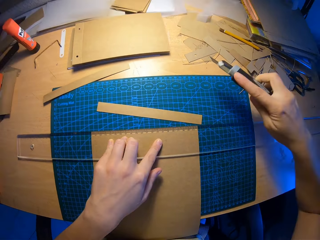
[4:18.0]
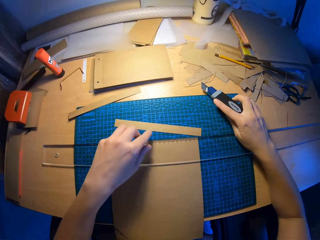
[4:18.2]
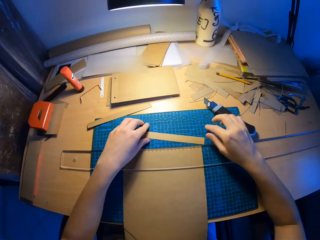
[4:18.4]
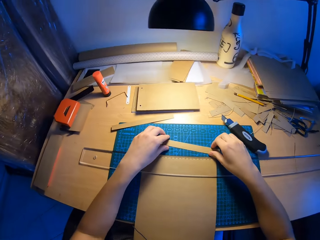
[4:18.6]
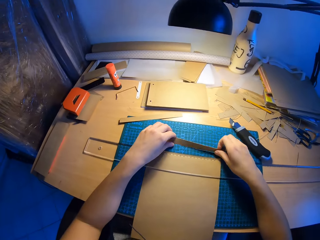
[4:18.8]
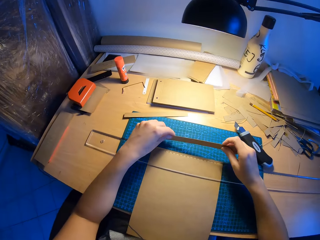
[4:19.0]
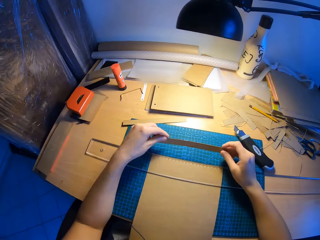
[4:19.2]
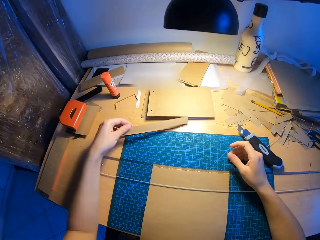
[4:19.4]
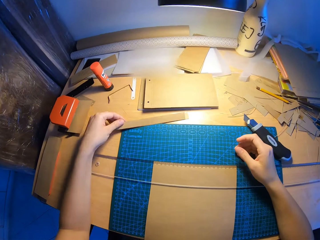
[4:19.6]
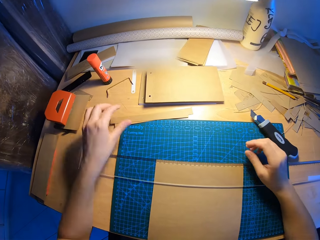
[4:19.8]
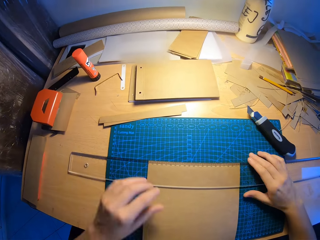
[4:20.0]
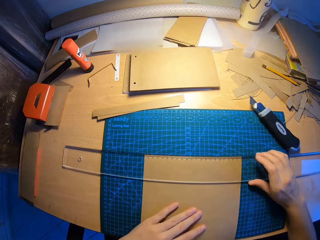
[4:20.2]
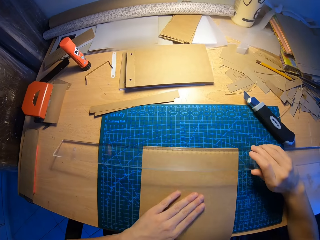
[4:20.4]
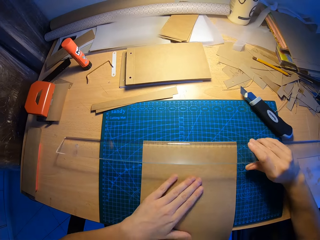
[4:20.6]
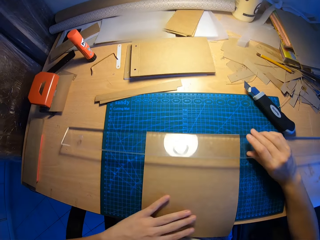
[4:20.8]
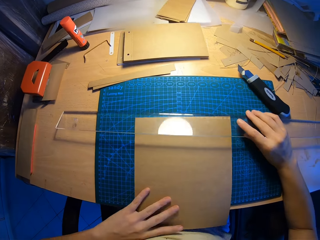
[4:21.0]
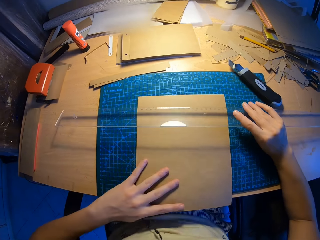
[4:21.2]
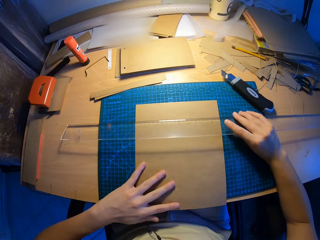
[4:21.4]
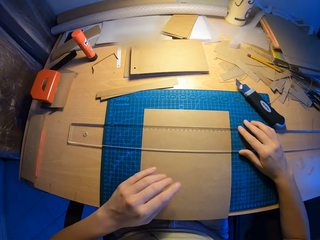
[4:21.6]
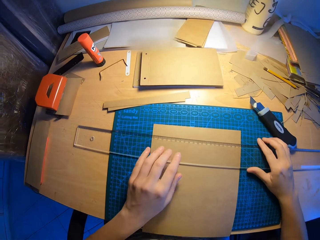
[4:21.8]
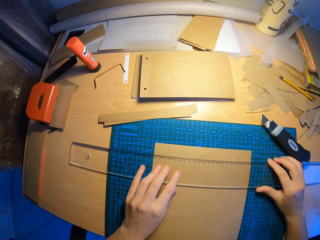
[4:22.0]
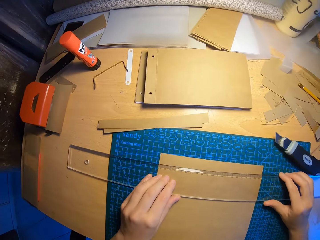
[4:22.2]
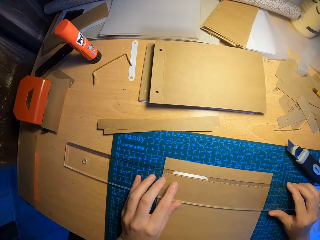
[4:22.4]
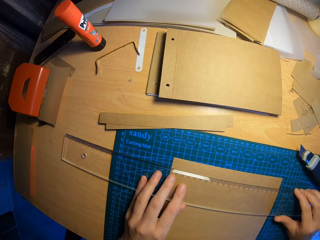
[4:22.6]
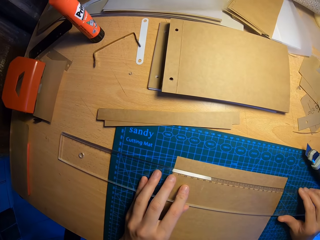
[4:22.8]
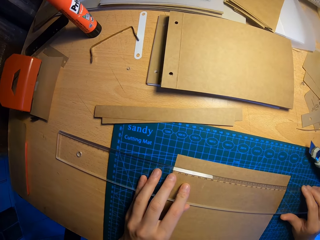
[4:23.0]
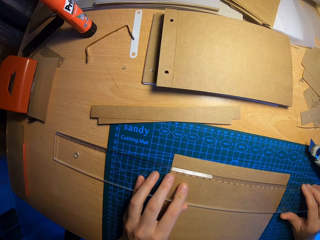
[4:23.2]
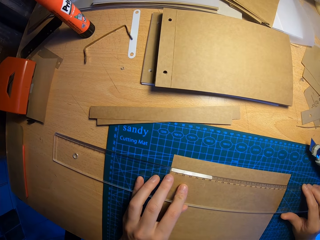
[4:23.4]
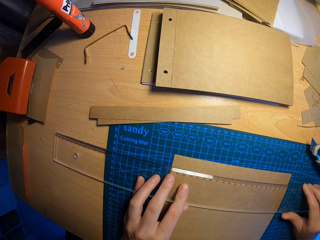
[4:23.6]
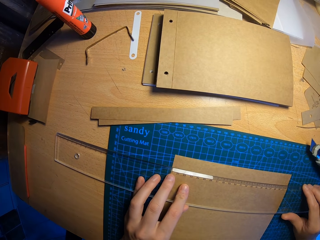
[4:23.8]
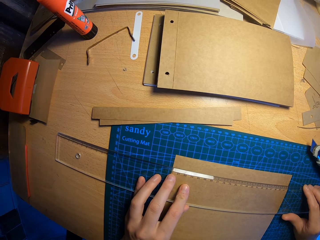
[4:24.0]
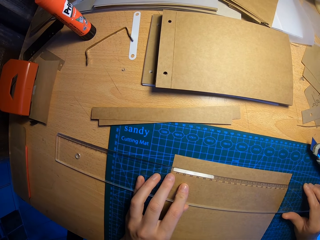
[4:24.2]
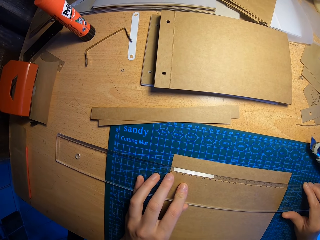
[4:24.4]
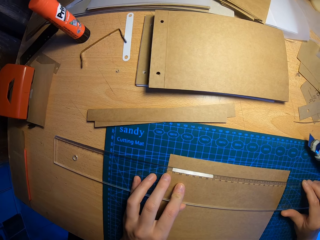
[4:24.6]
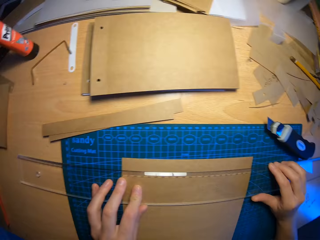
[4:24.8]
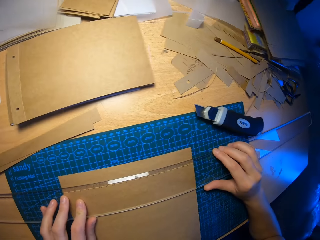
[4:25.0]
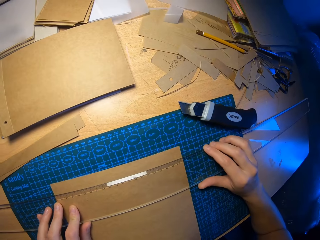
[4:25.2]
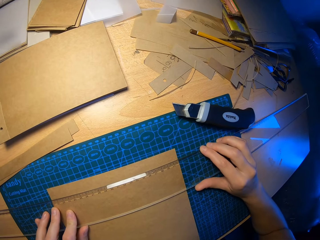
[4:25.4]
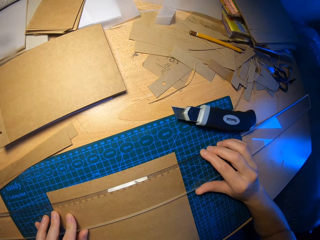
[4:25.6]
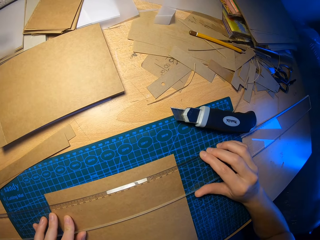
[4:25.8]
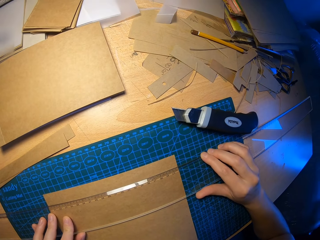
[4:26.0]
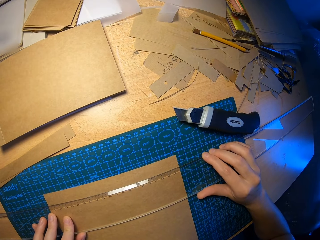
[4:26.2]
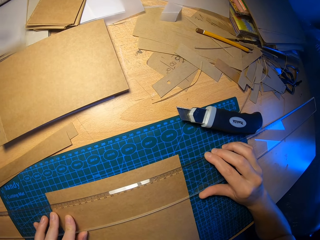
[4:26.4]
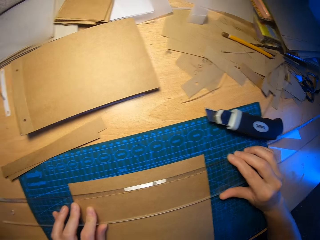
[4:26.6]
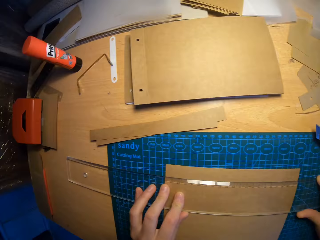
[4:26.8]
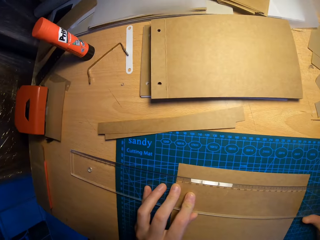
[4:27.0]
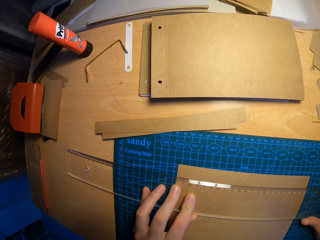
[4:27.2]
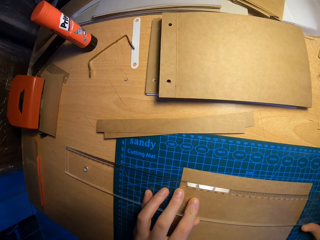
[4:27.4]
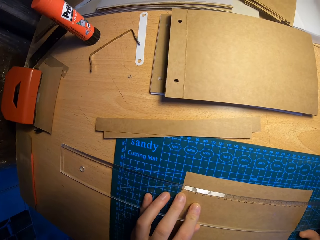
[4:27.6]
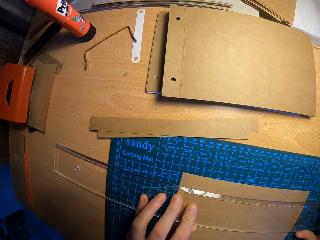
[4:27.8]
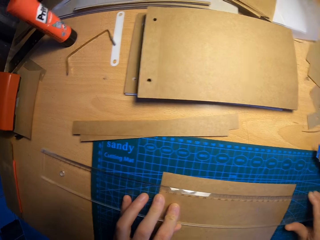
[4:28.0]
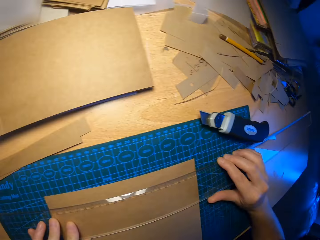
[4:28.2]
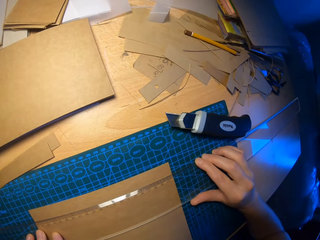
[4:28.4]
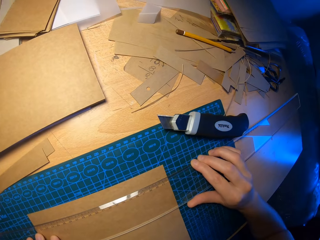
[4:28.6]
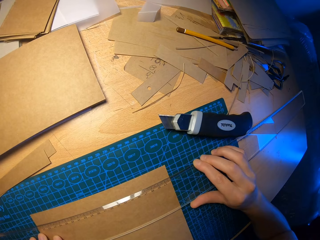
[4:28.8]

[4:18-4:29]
The camera wearer drops the paper cutter on the cutting mat with her right hand. They hold a part of the paper with both hands. They drop the part of the paper on the table with her left hand. They adjust the paper and ruler on the table with both hands. They hold the ruler. They move his head.

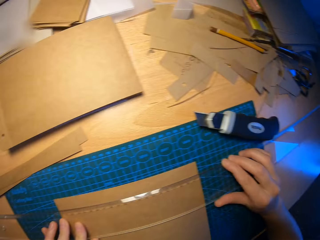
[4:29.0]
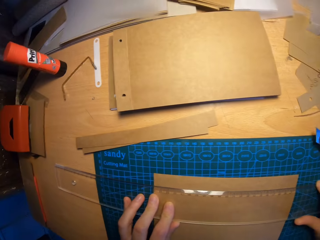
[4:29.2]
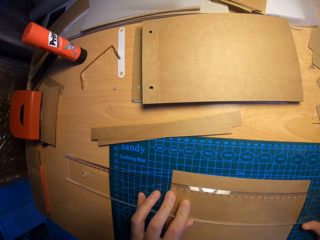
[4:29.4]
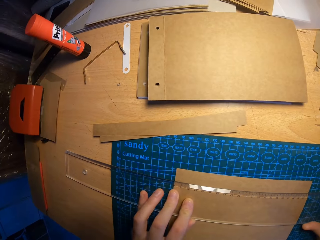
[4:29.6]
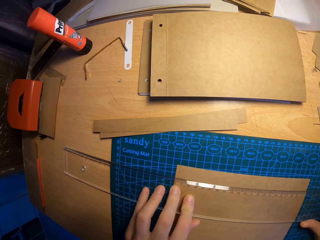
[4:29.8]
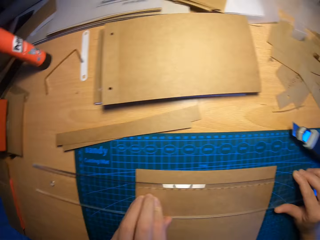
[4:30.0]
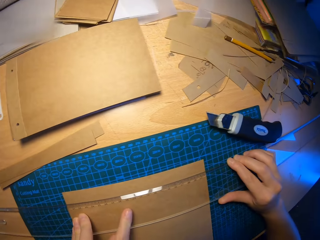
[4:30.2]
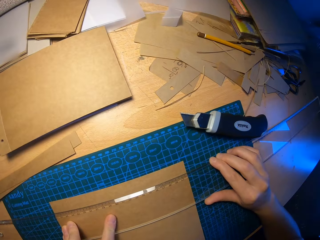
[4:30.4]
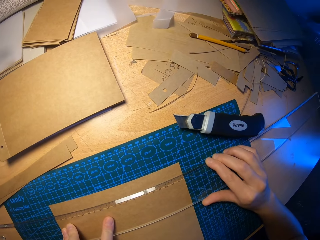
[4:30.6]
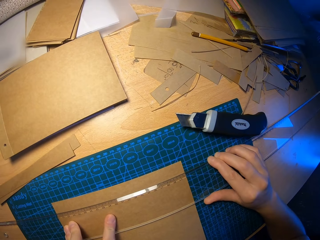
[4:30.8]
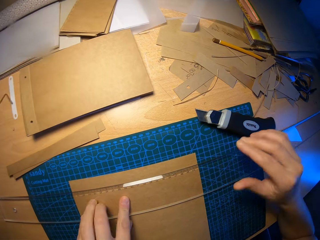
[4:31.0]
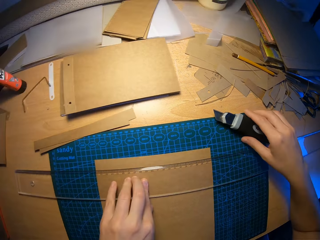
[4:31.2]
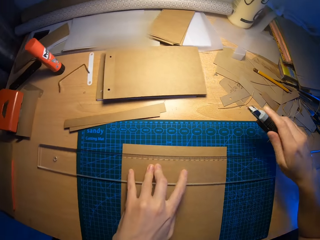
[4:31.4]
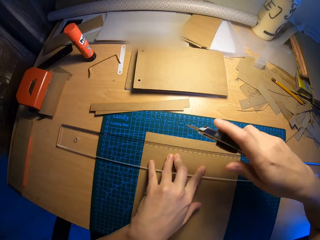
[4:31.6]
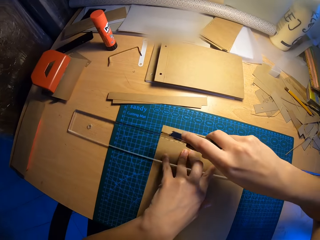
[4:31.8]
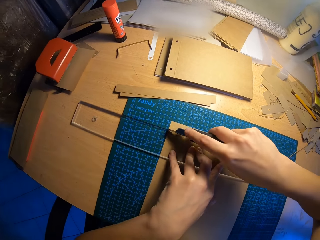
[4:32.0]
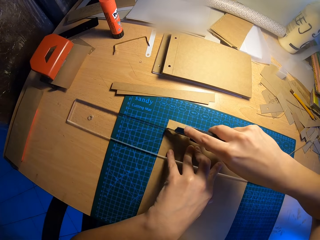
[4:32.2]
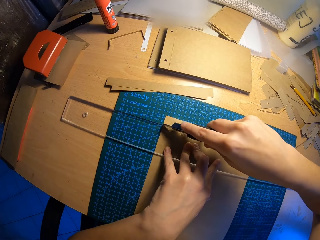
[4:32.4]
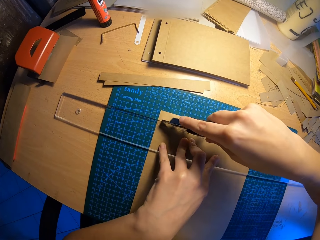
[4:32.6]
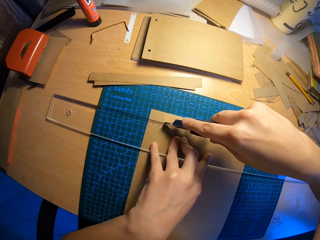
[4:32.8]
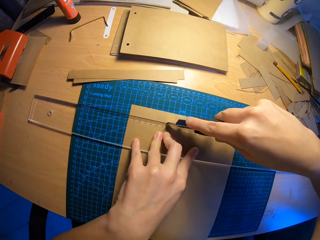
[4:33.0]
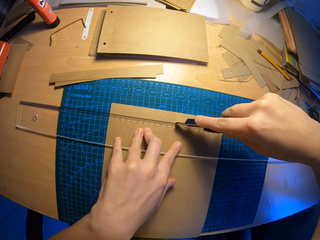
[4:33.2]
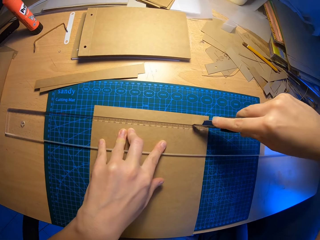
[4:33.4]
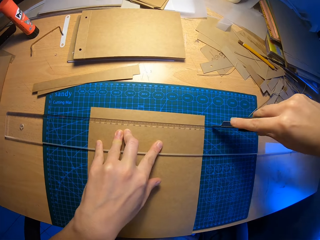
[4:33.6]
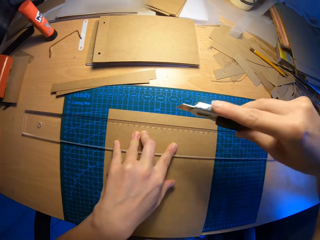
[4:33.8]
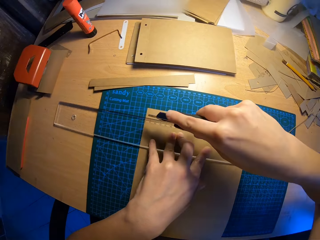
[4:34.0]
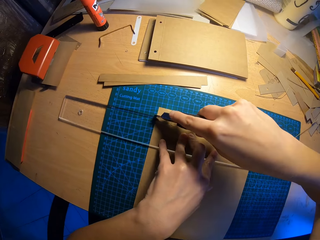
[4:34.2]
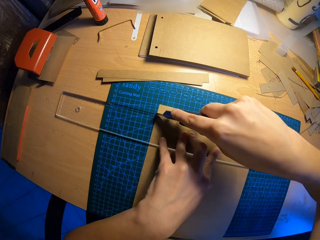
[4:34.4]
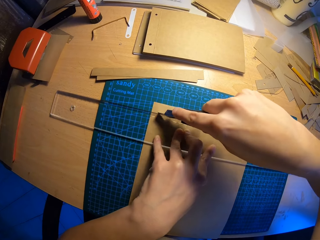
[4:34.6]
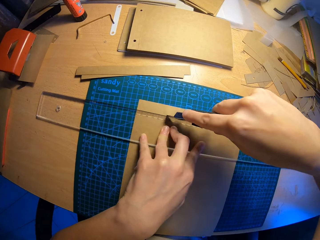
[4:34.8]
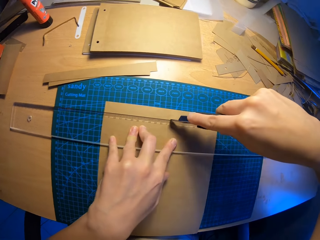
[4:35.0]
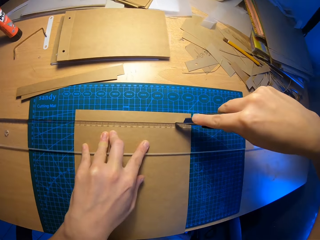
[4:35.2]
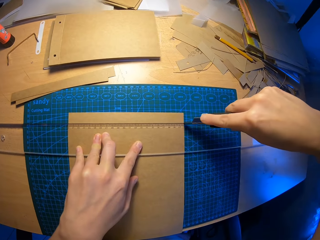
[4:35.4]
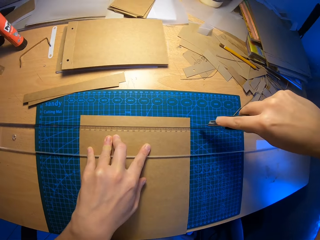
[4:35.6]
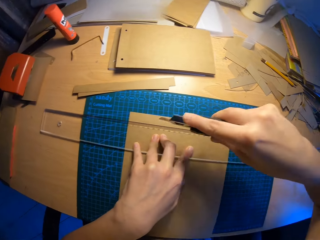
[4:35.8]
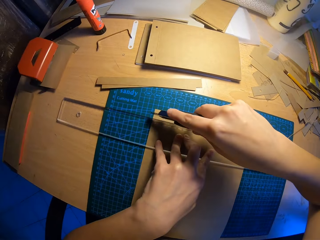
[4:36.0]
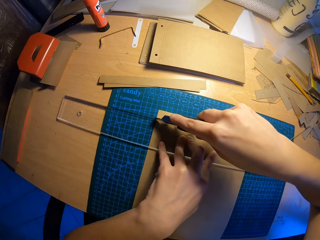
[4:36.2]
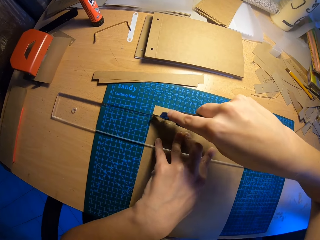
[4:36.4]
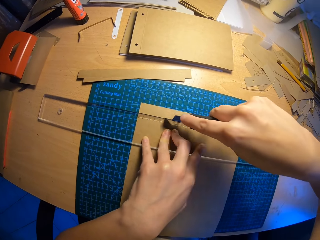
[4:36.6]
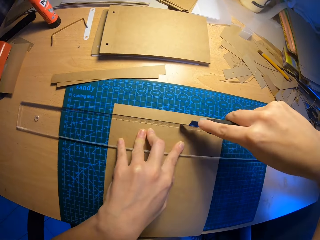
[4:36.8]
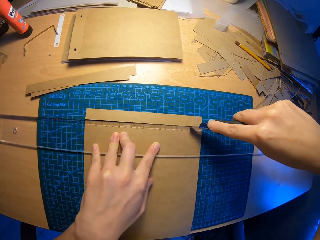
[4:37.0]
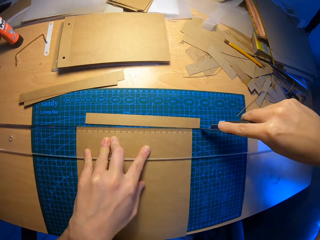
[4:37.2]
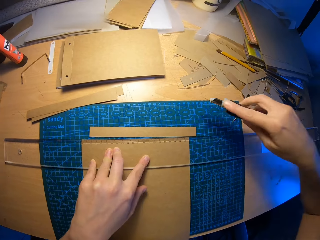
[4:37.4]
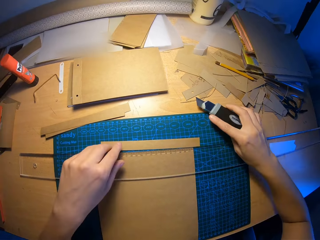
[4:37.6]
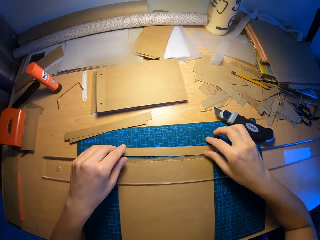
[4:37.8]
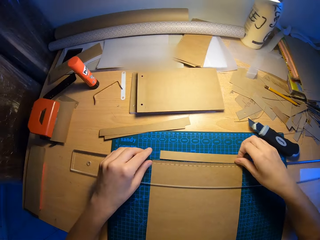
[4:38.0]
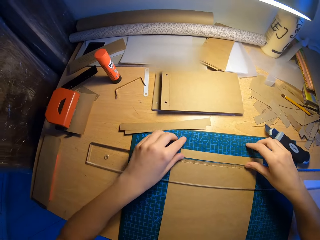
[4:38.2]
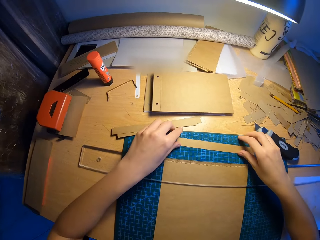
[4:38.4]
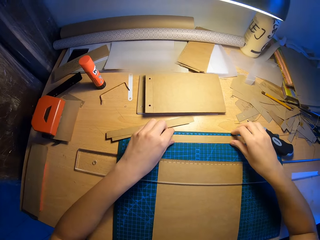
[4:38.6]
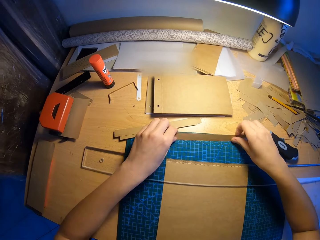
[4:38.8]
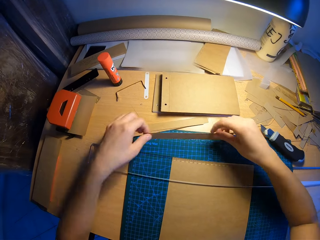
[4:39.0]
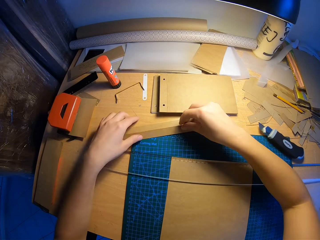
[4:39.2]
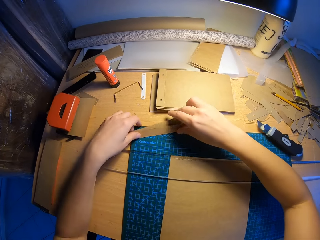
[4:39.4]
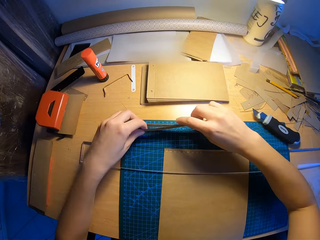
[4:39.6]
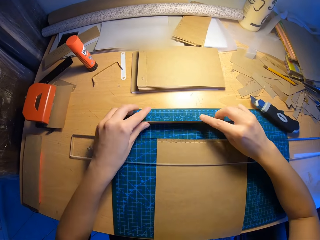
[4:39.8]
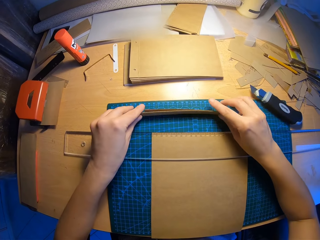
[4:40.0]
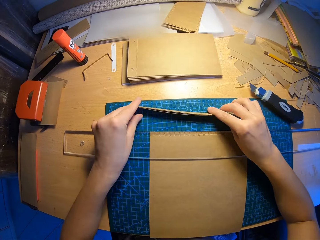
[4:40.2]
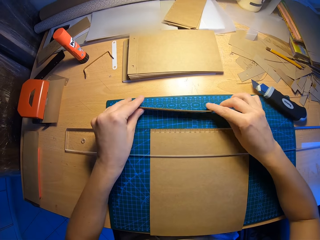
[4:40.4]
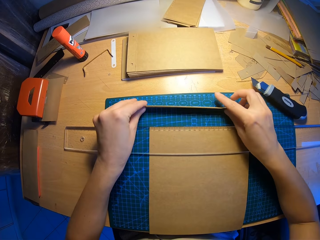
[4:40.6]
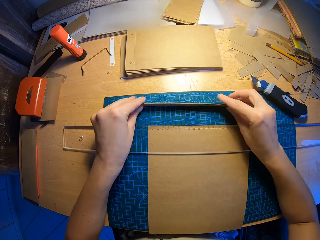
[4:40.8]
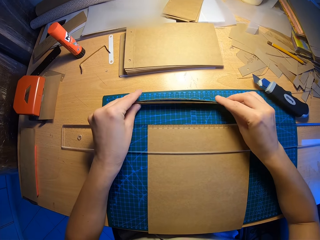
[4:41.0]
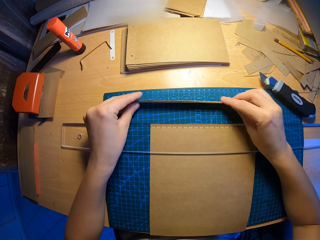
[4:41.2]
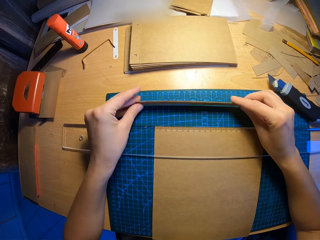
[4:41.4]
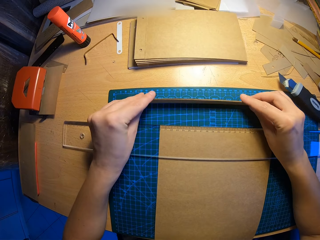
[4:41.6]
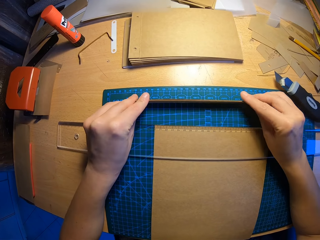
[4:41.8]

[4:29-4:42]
The camera wearer measures a paper. She picks up the paper cutter on the cutting mat with her right hand. She cuts the paper with the paper cutter on her right hand. She moves a part of the paper with both hands and drops the paper cutter. She picks small pieces of paper. She arranges a stack of paper parts on the table with both hands.
